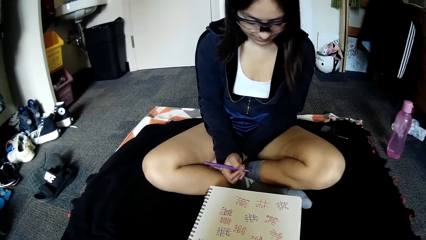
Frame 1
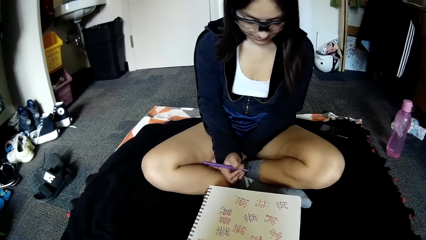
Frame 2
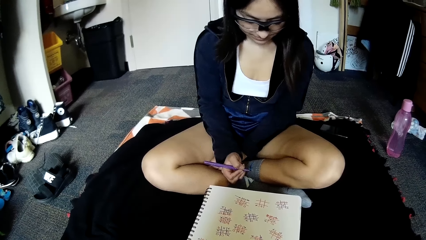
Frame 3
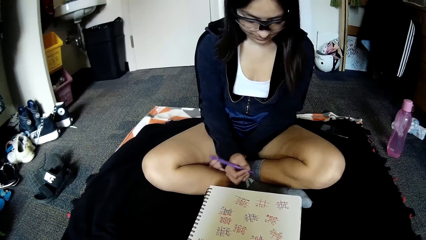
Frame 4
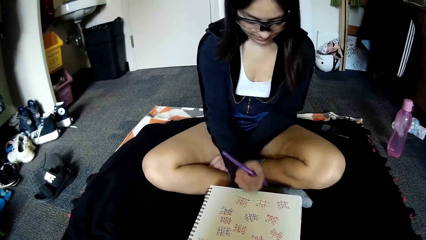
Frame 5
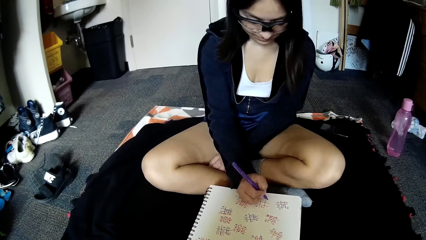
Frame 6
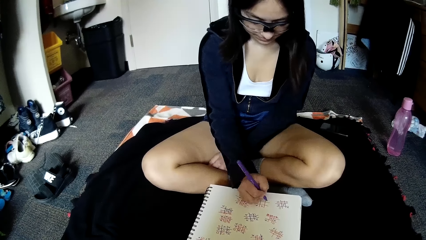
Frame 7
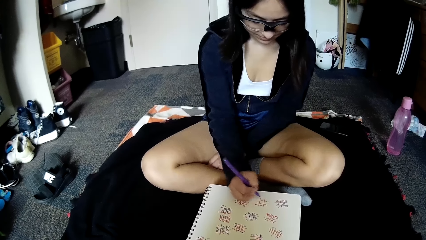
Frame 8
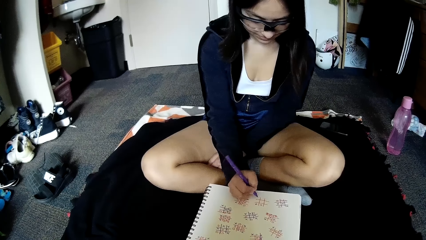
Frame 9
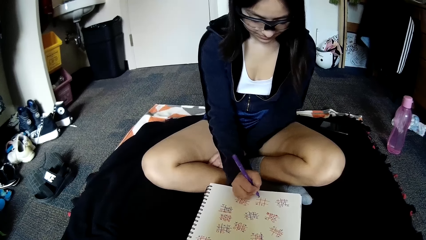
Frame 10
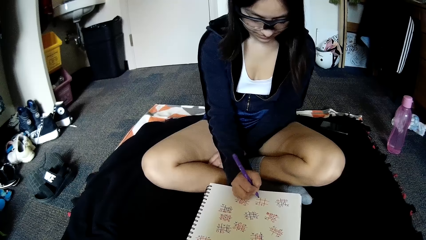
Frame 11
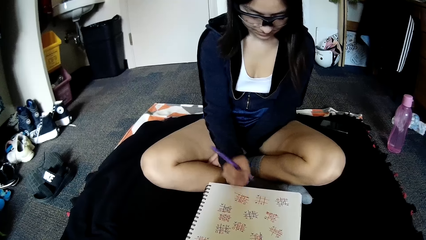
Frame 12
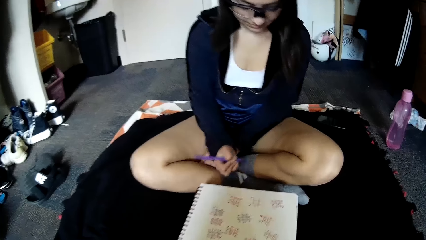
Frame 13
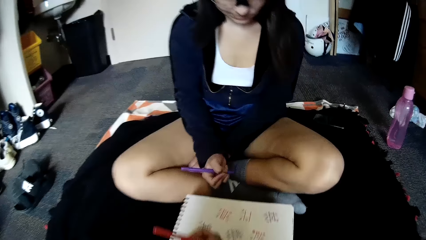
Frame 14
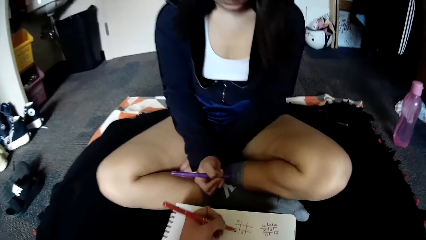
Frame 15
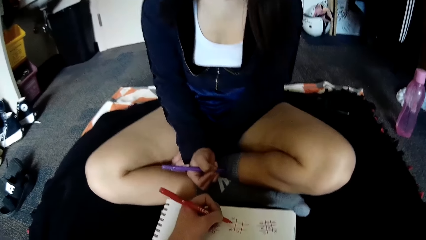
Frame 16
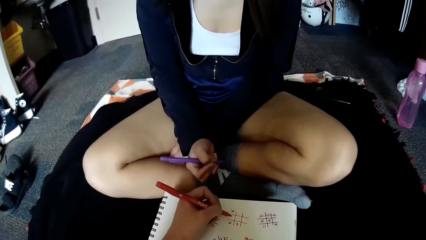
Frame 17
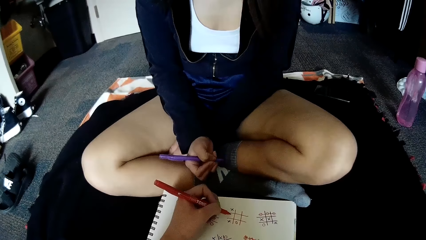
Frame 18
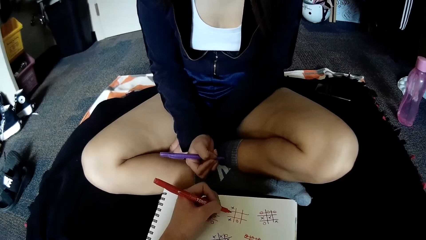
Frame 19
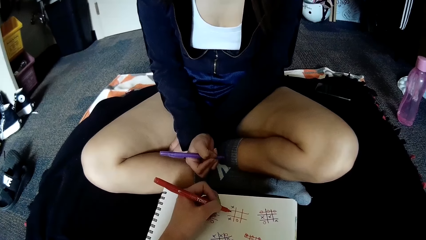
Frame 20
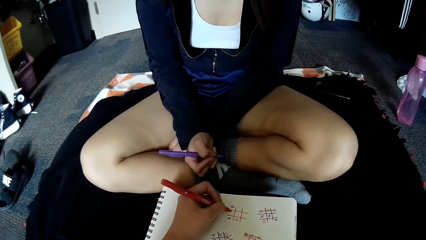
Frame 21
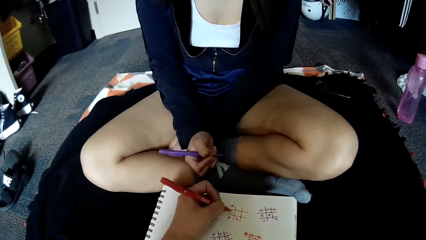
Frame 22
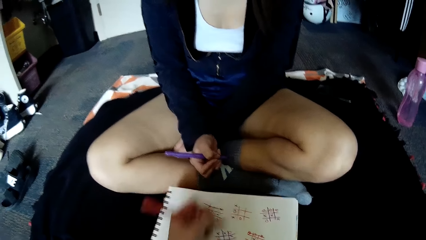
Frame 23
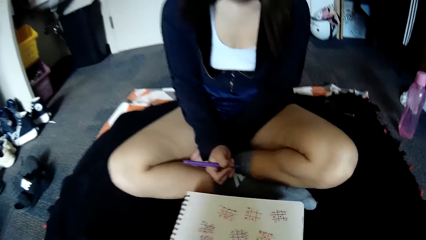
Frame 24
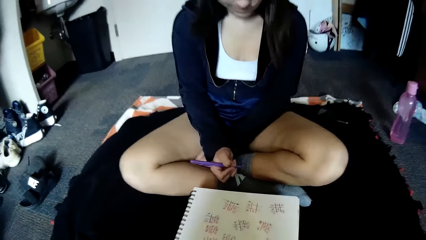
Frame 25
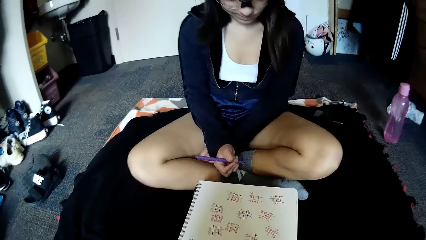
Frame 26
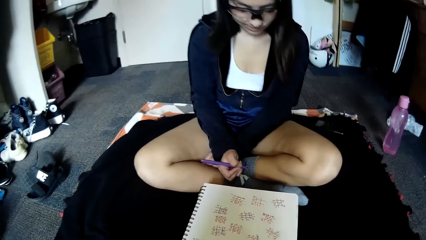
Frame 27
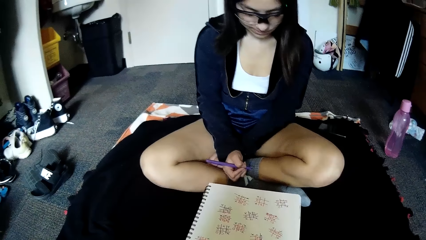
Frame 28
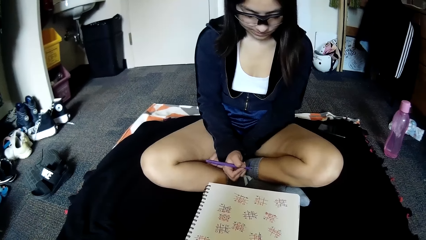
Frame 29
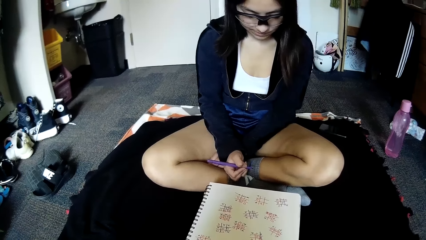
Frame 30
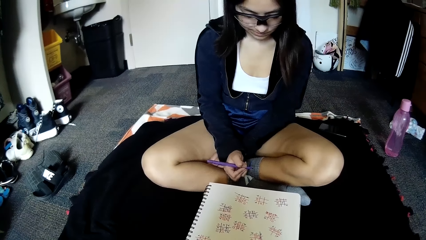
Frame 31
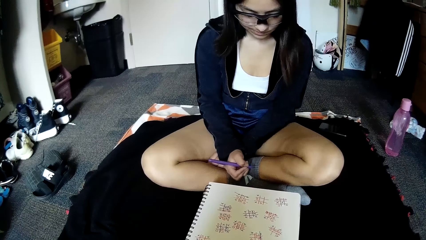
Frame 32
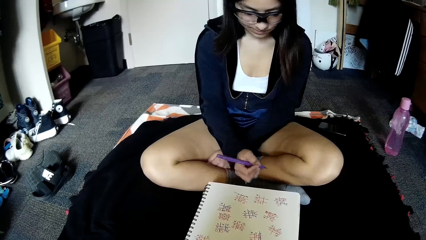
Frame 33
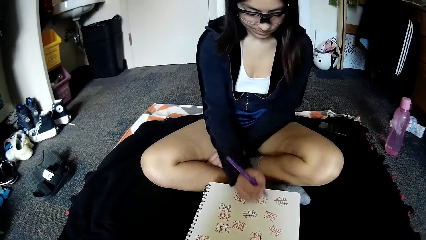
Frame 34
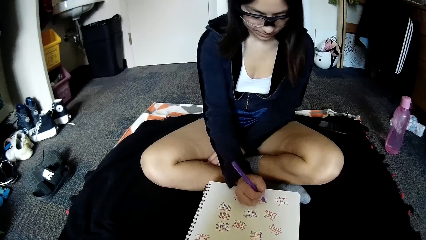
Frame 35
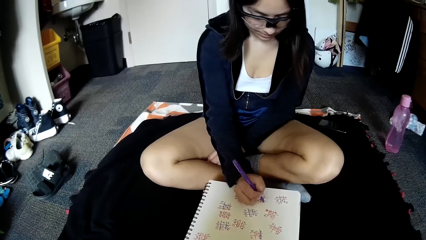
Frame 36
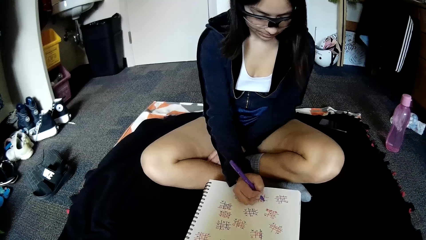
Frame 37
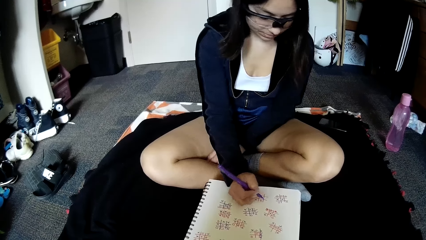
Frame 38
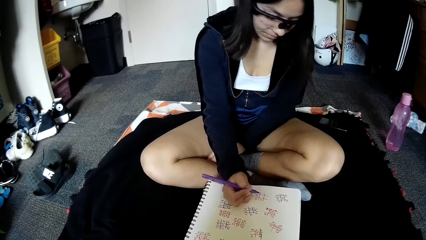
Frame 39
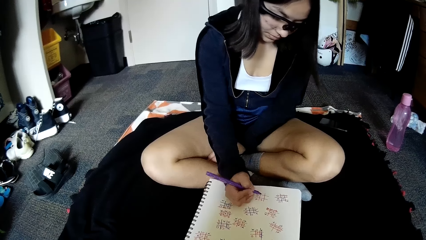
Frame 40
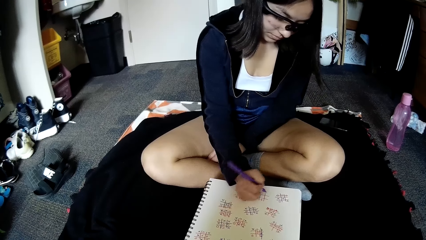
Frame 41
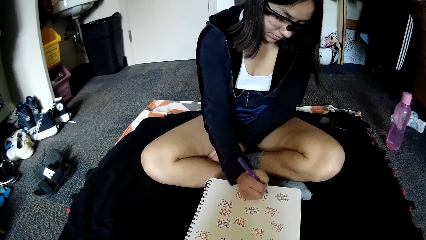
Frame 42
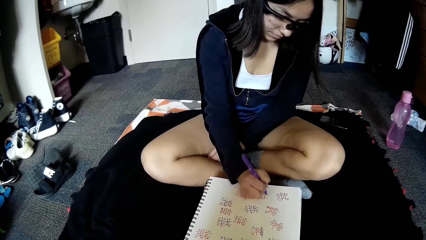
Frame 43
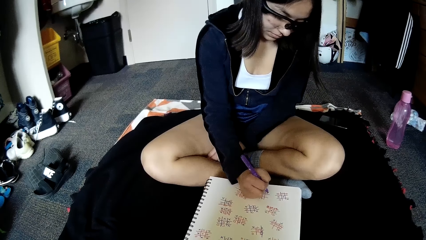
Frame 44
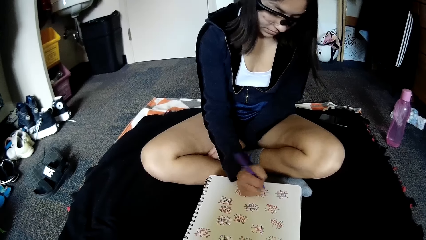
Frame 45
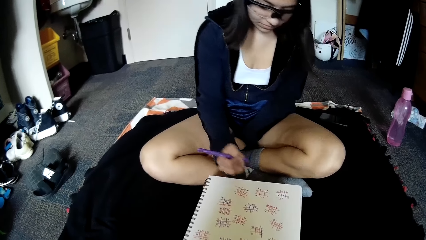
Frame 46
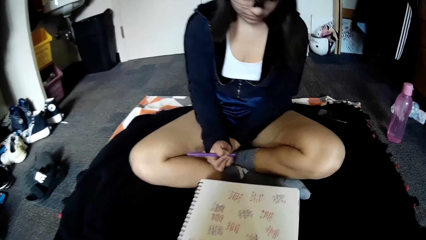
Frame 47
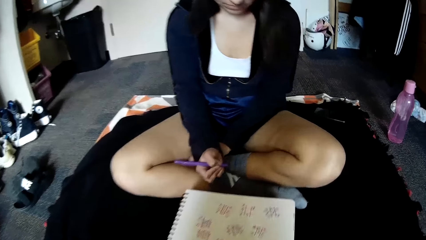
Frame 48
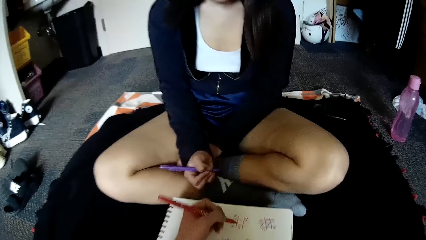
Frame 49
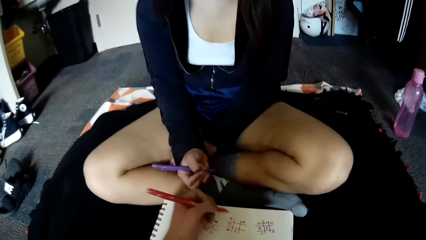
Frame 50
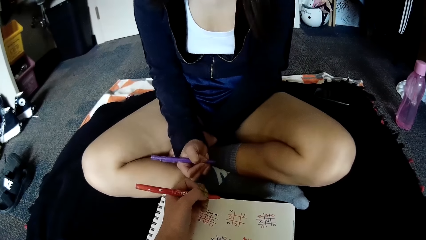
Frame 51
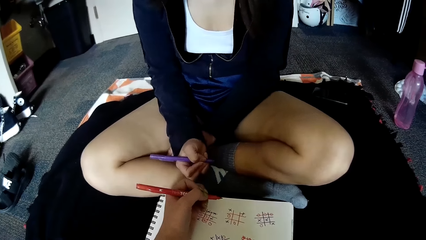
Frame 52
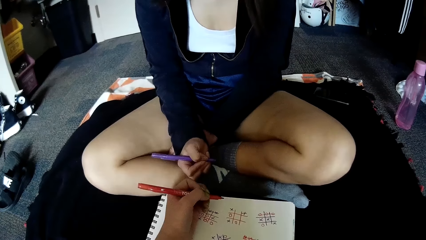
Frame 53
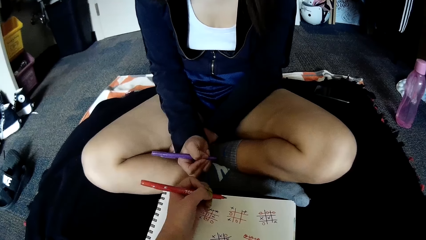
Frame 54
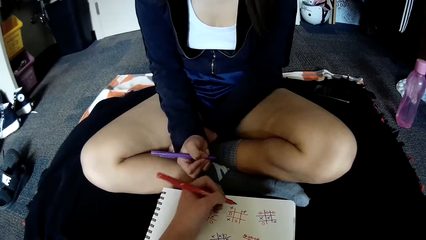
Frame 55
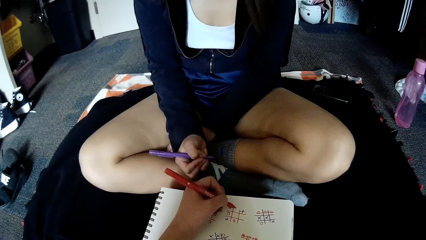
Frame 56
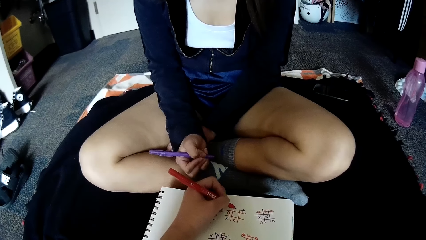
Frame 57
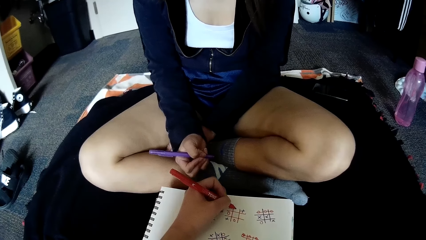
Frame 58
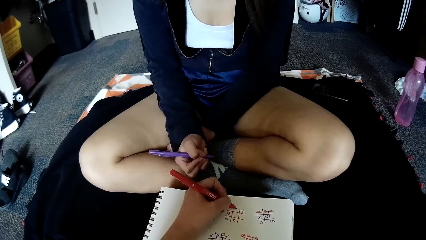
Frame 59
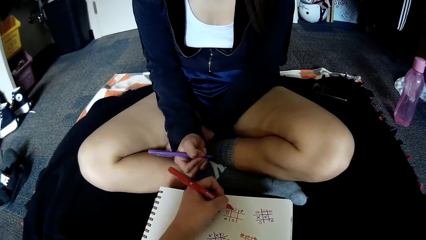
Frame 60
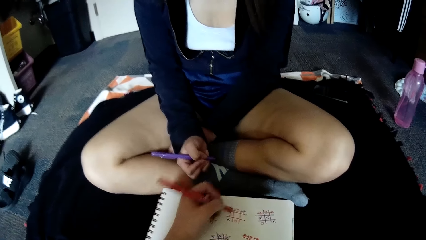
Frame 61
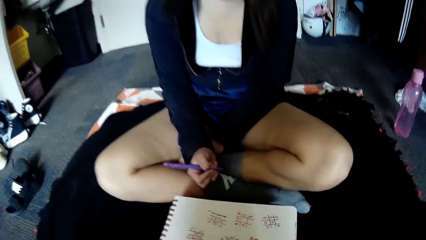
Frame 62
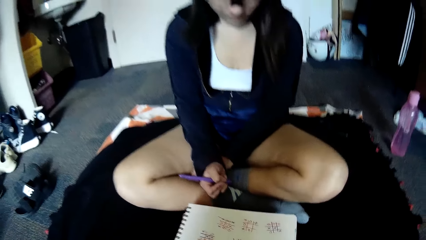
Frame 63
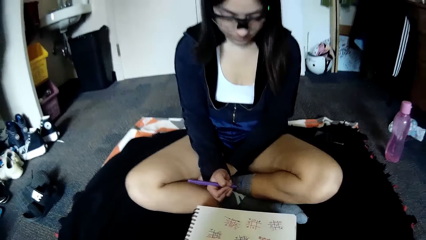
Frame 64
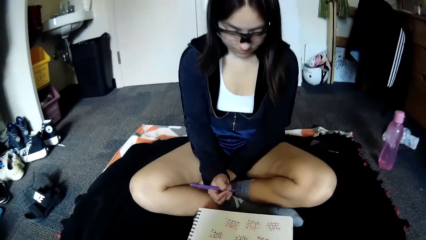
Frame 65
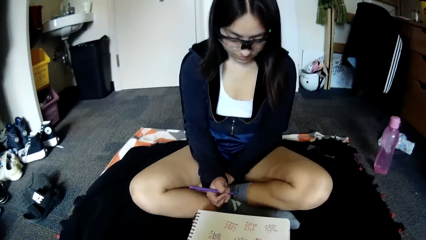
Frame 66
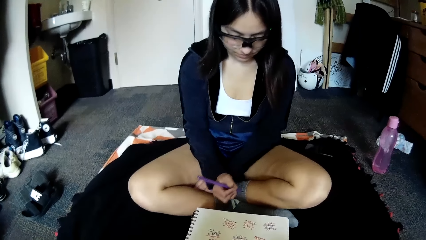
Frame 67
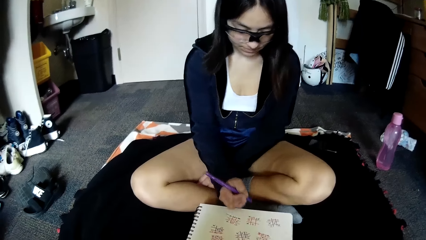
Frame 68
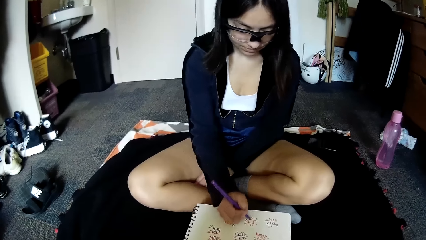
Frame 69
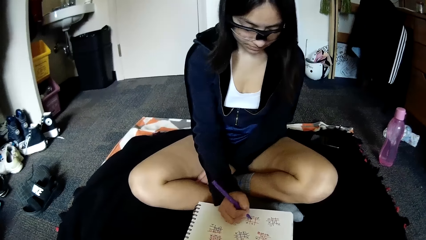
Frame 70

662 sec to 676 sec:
A woman writes on the book. The camera wearer writes on the book. The woman writes on the book. The camera wearer writes on the book.

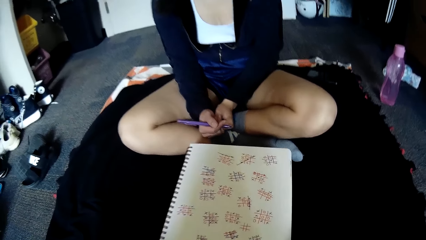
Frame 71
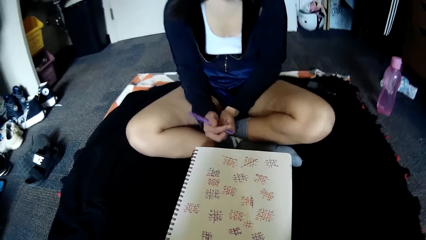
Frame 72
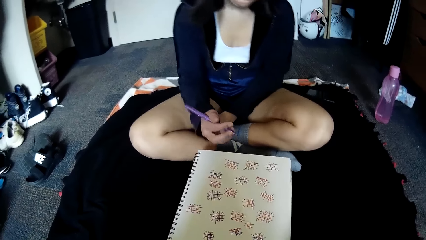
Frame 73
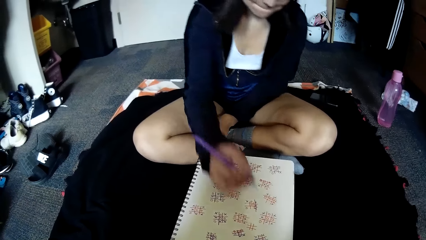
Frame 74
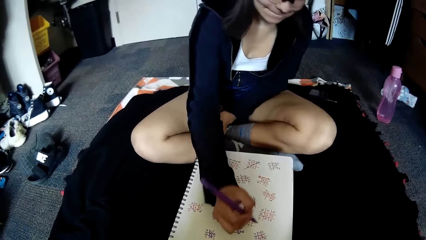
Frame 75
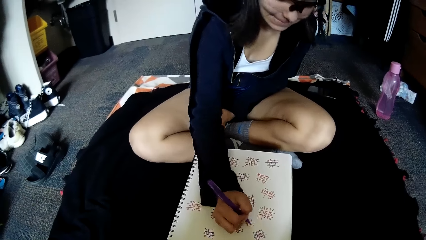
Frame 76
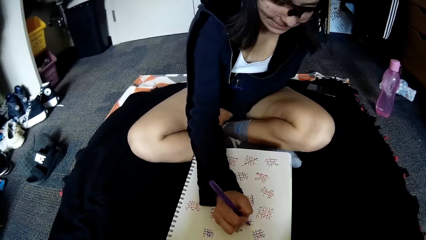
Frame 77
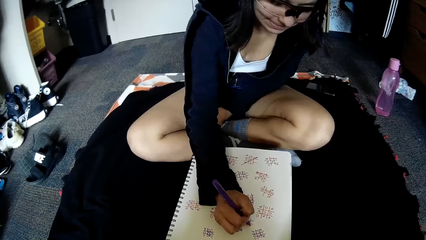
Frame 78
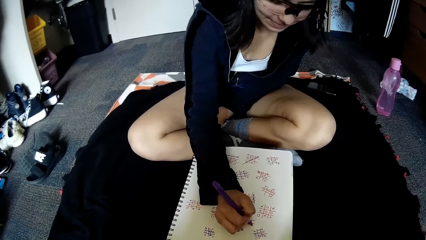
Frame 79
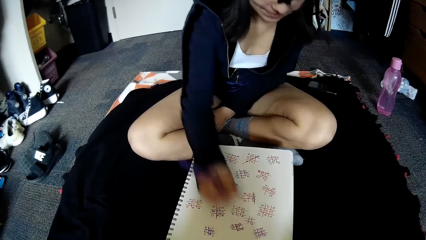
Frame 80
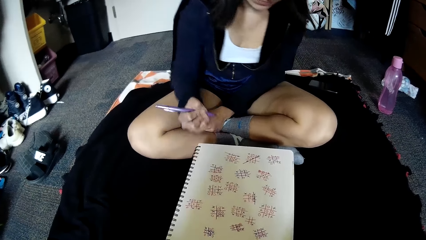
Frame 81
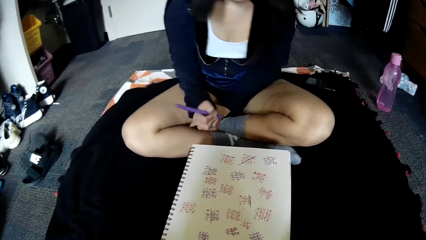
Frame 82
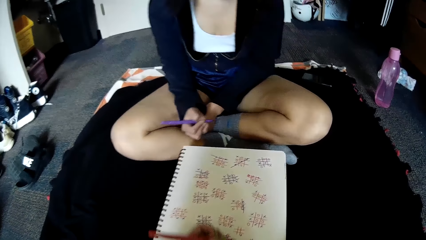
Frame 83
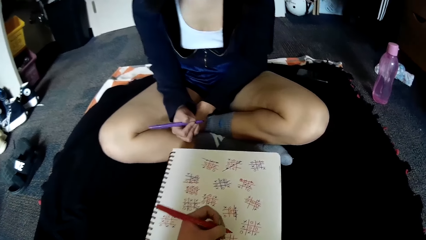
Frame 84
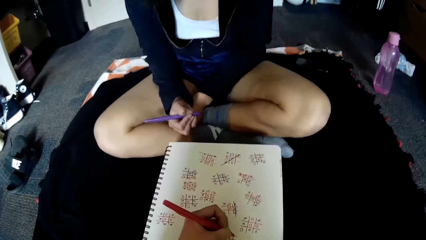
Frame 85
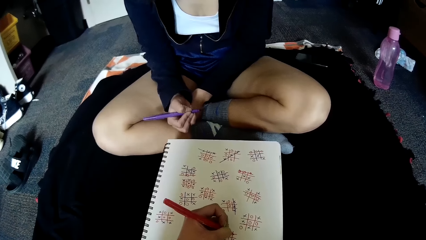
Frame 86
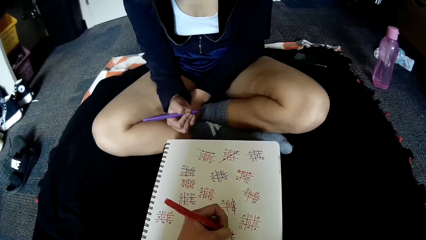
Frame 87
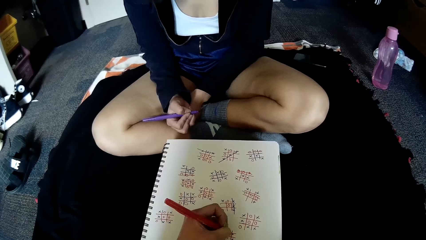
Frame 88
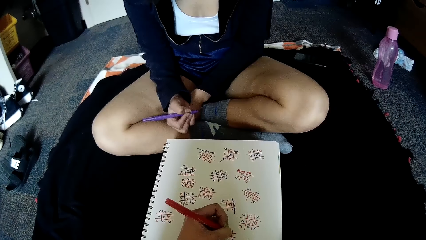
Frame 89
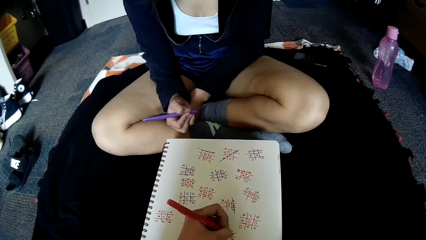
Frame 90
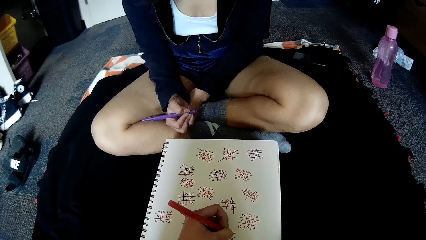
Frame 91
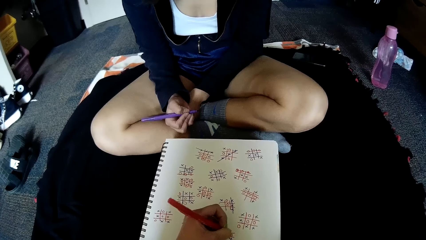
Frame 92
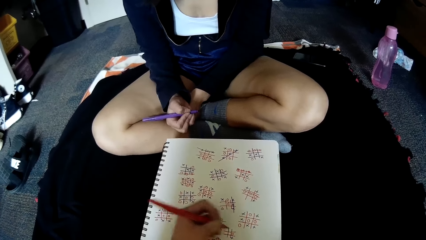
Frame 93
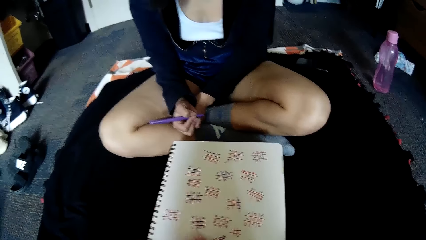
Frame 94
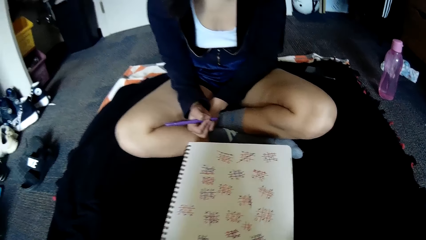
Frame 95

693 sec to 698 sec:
The woman writes on the book with the blue pen in her right hand. The camera wearer writes on the book.
